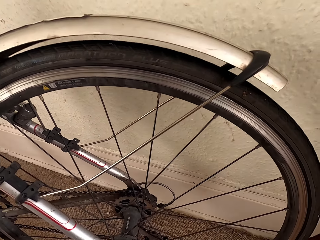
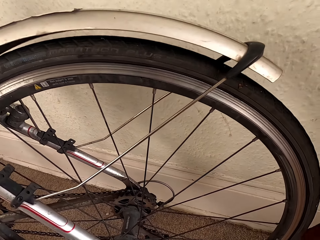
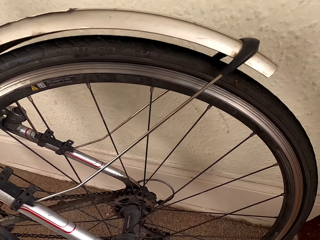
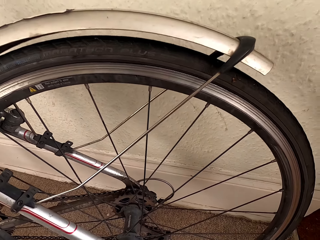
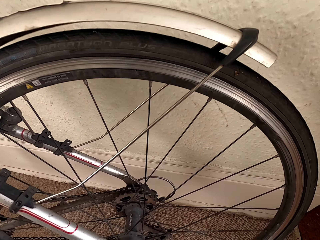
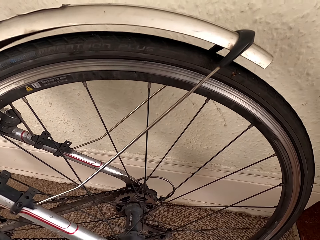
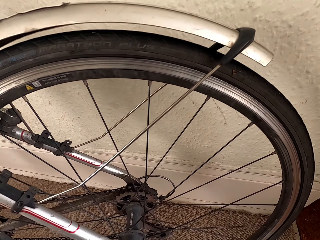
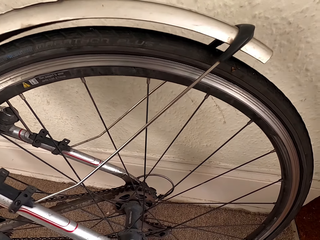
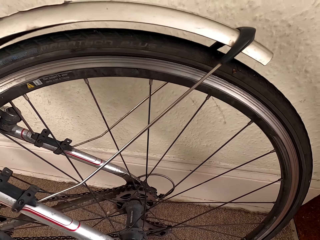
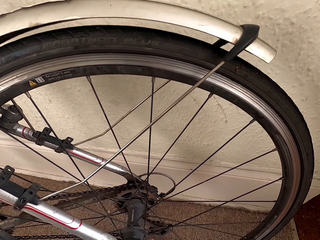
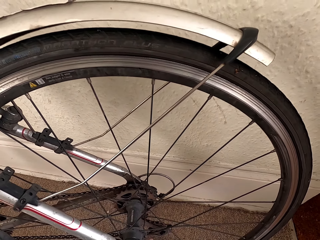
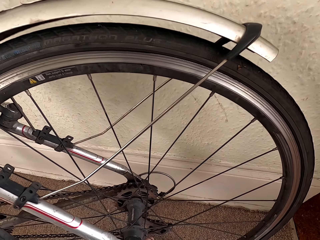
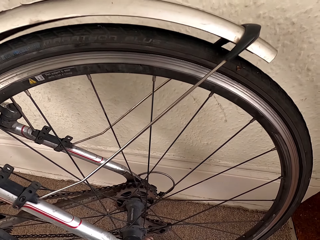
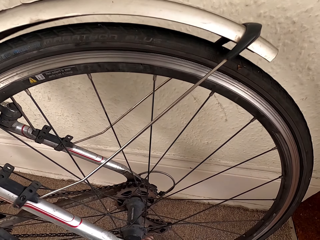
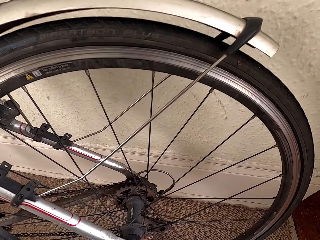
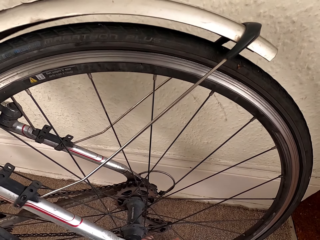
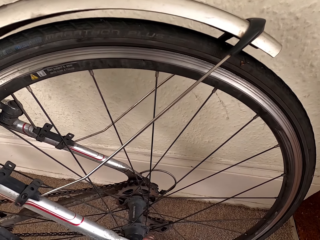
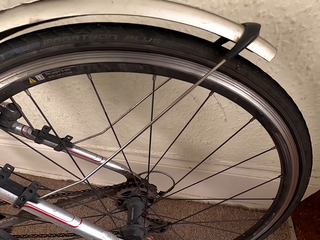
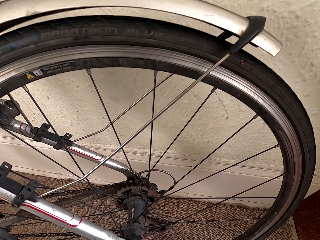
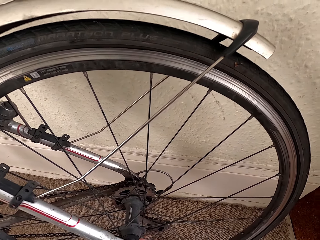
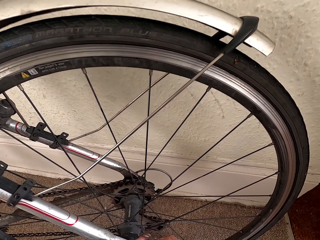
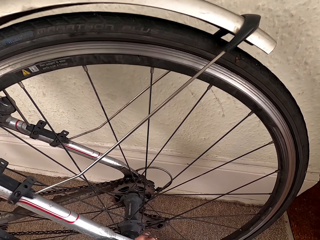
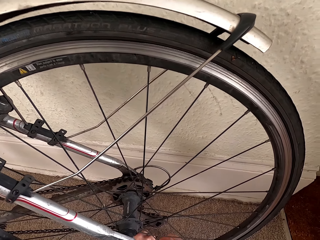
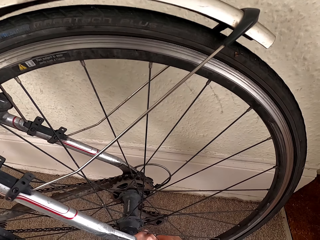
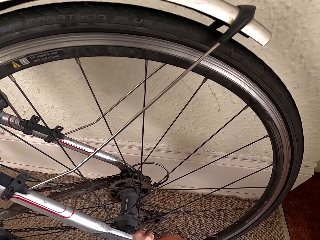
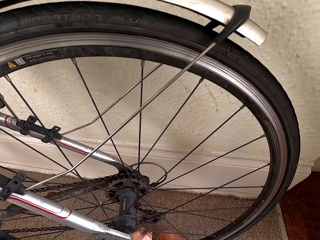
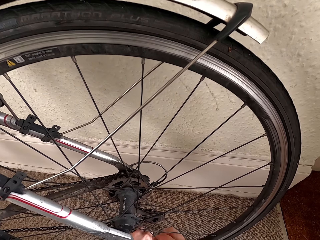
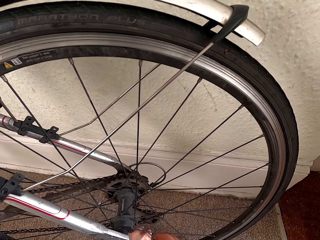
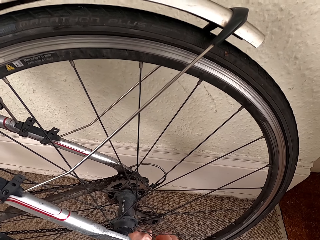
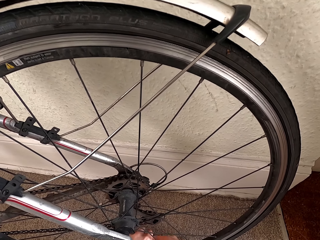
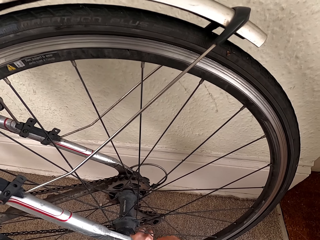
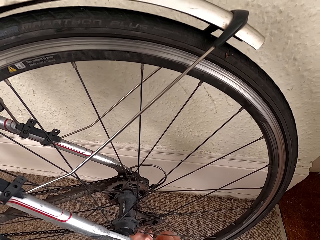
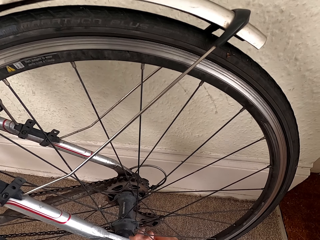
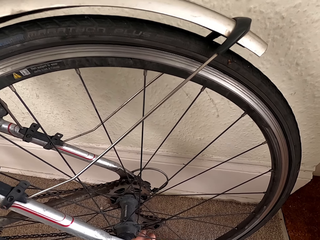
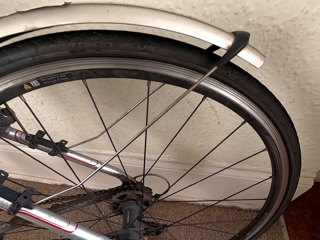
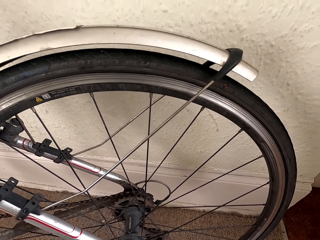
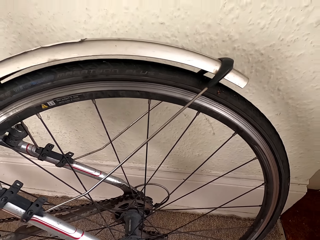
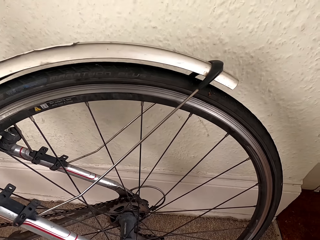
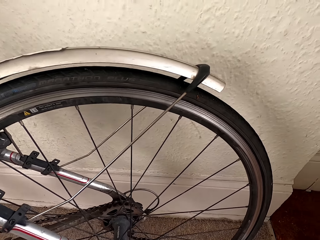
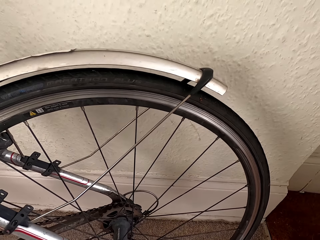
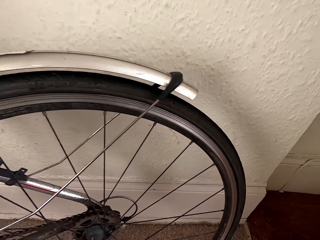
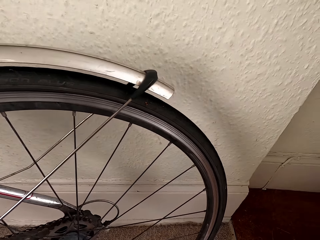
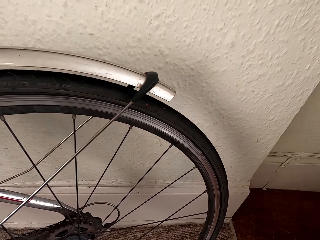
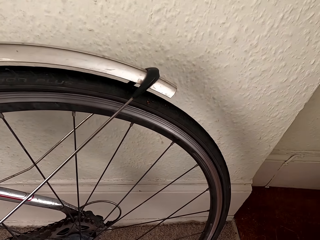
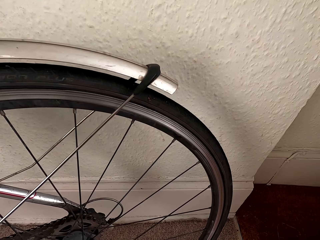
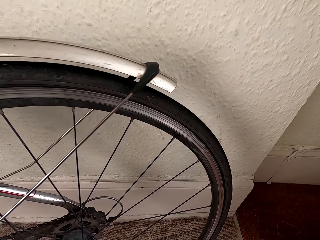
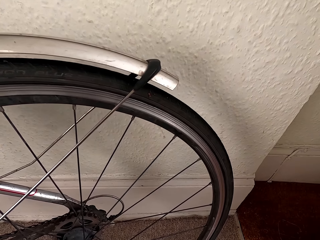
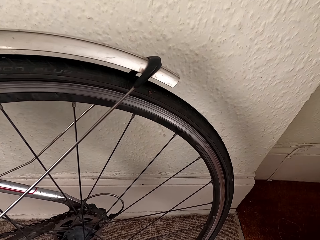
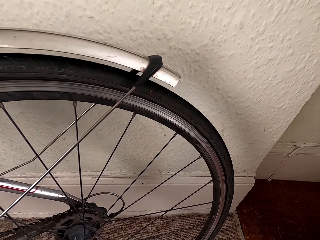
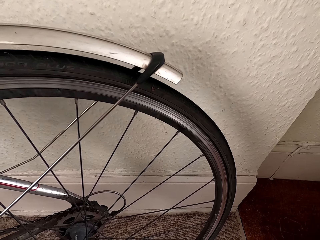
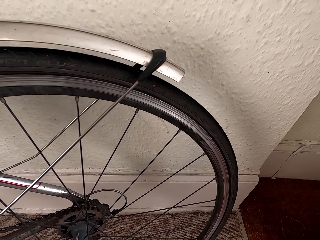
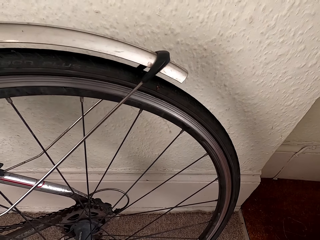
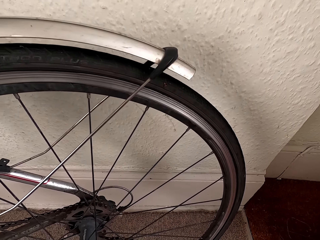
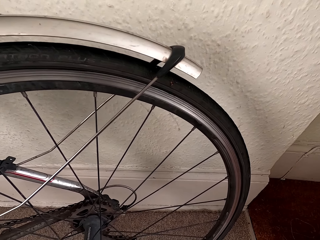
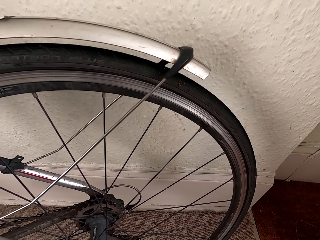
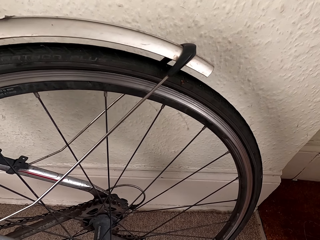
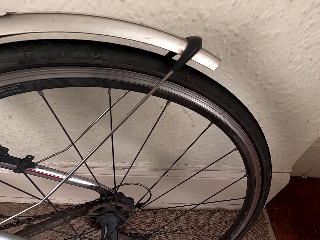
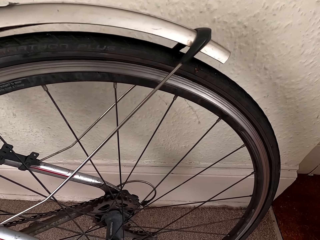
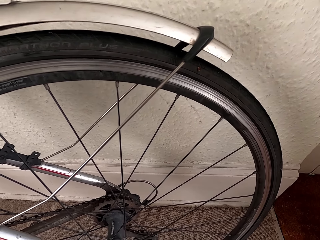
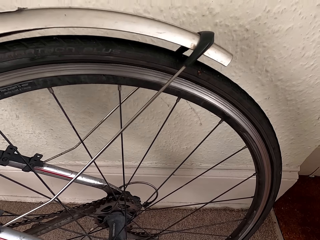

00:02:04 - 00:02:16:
The camera wearer pumps the bike tire. He holds the spoke in the bicycle with his left hand. He turns the valve in the bicycle with his right hand.

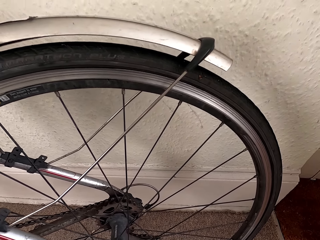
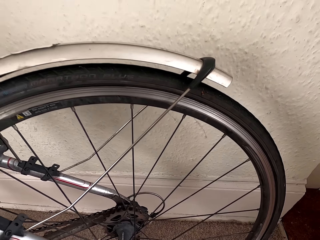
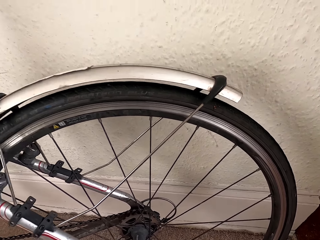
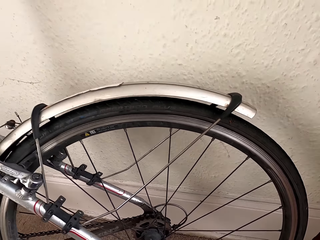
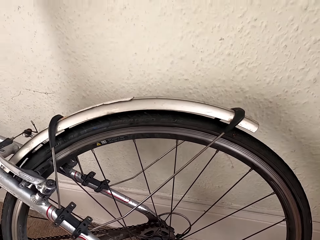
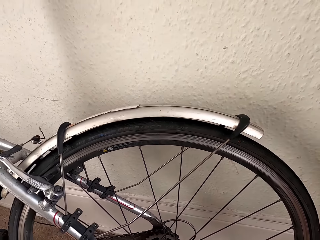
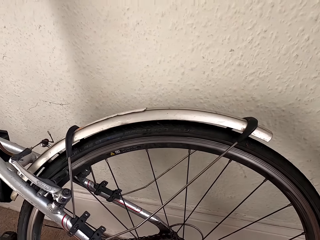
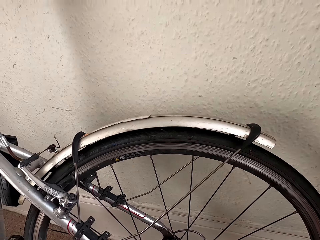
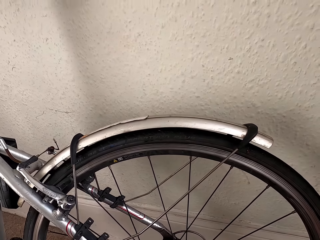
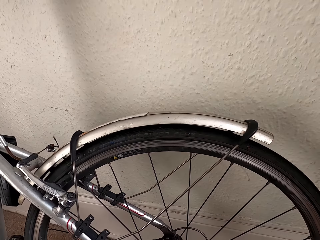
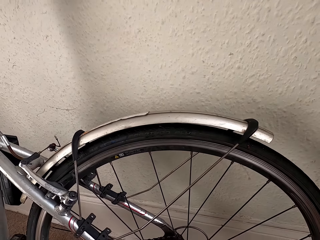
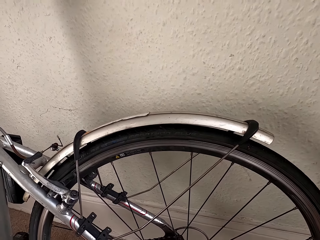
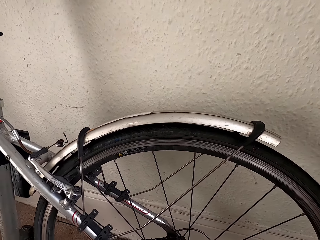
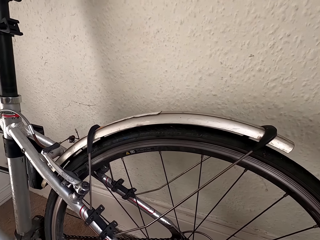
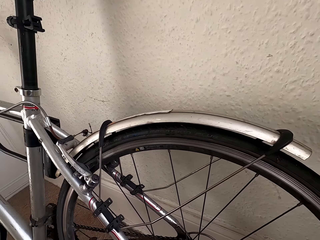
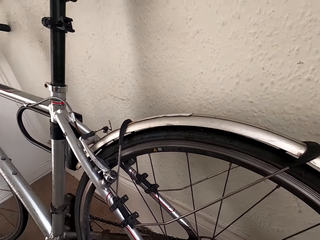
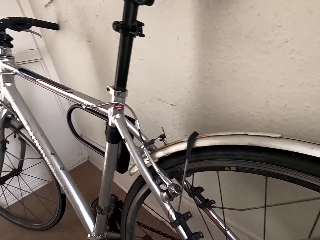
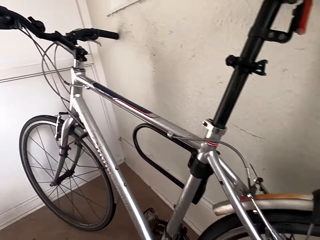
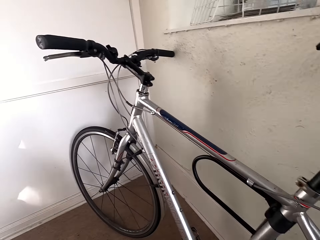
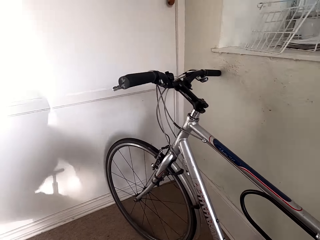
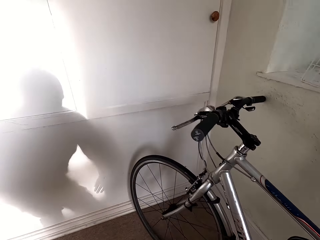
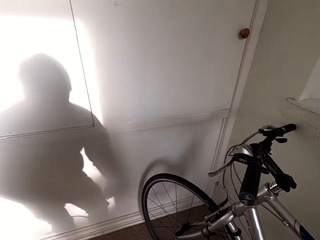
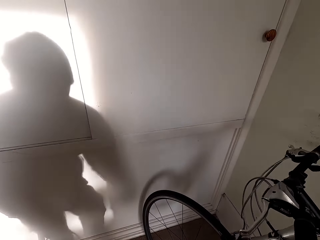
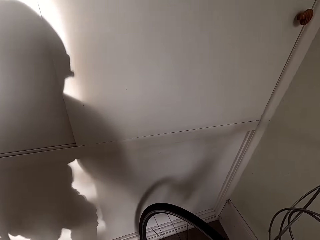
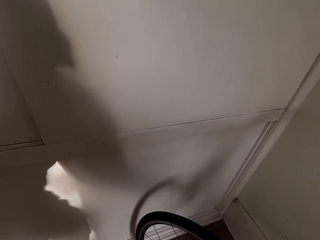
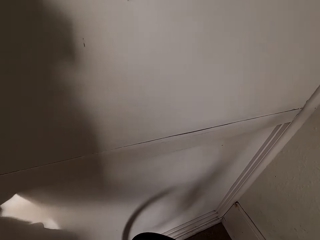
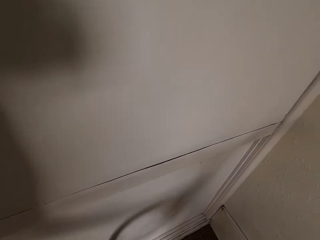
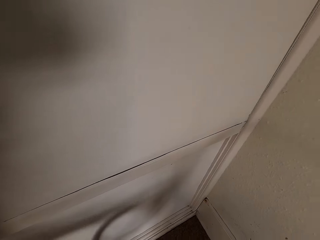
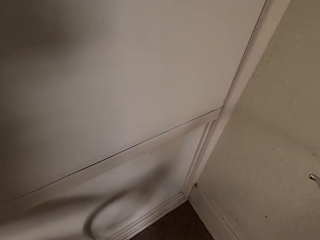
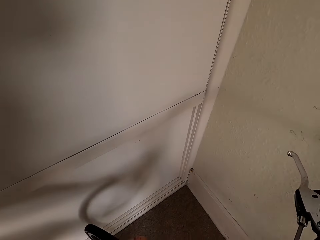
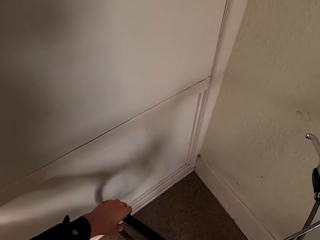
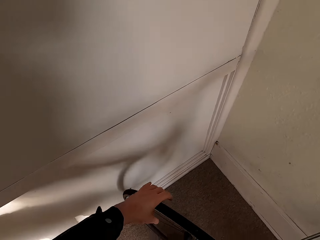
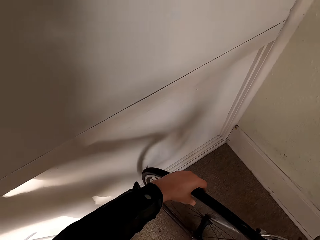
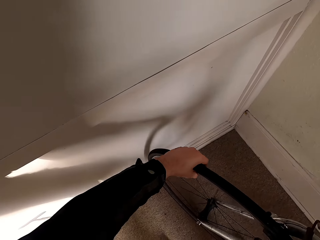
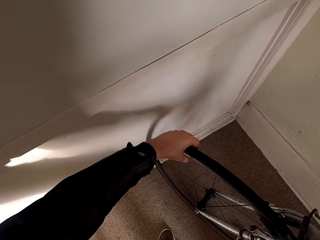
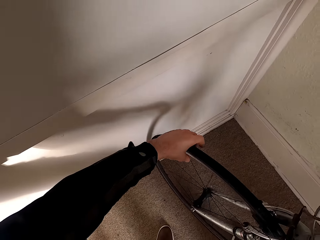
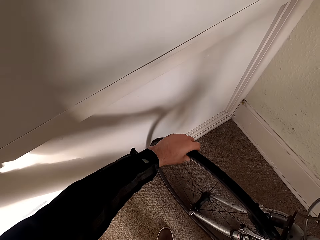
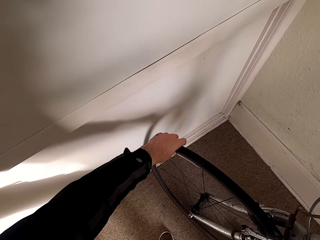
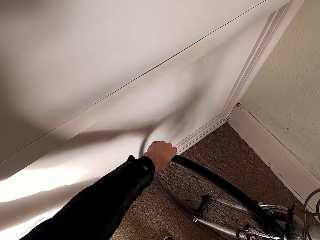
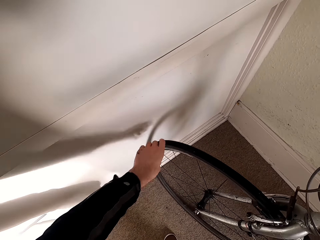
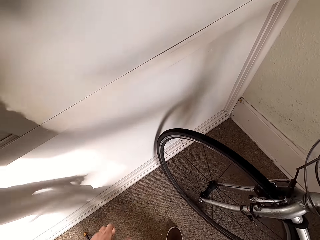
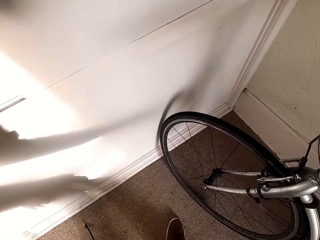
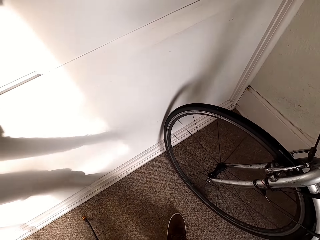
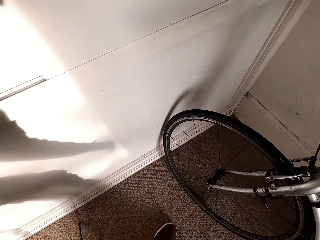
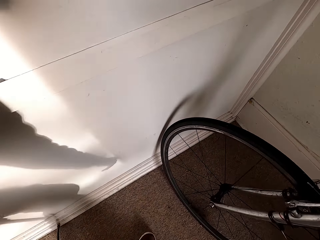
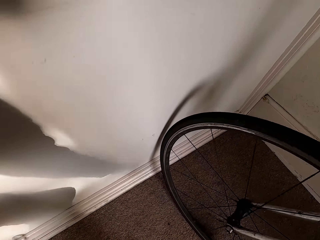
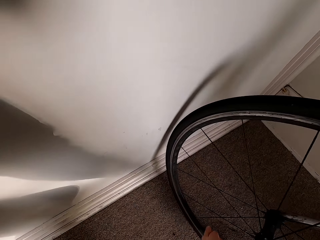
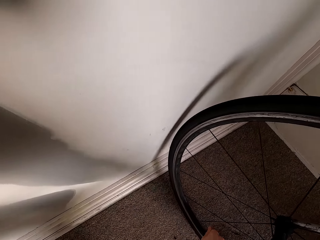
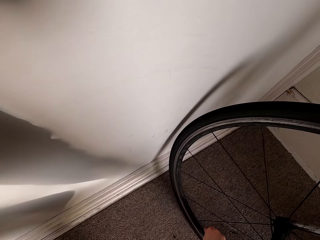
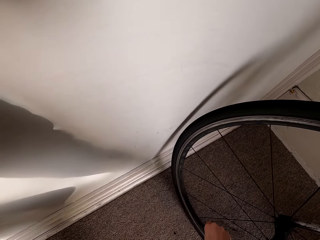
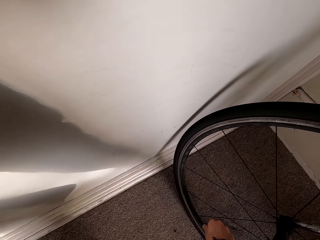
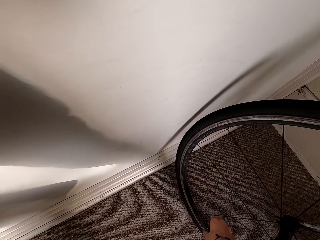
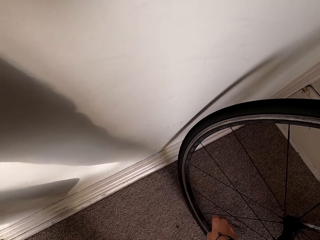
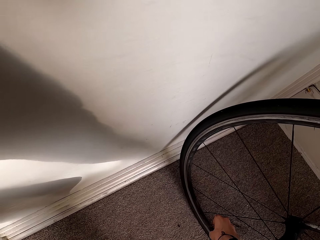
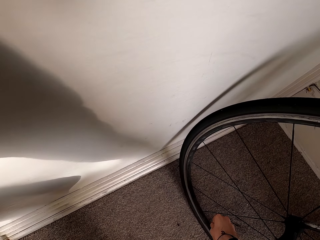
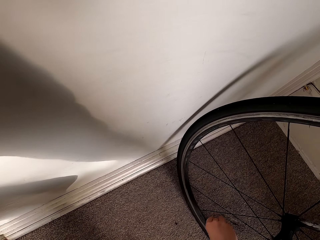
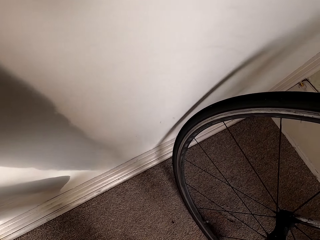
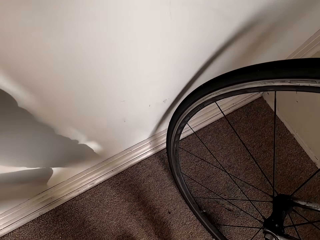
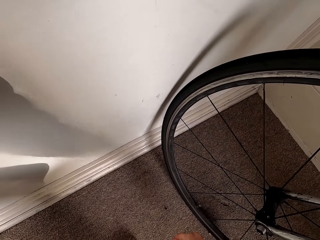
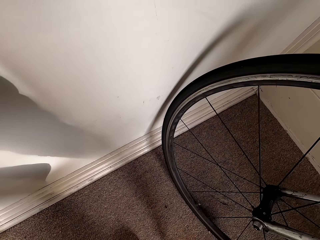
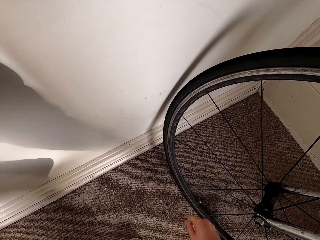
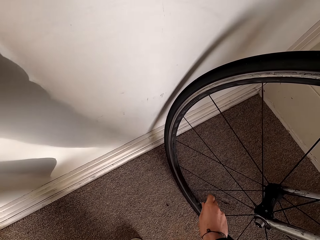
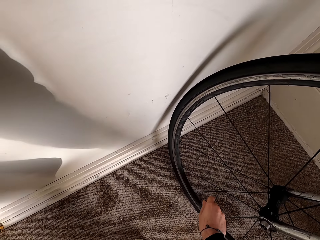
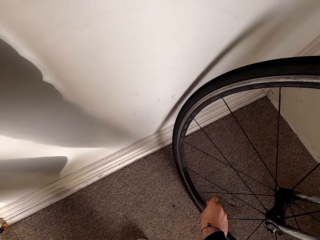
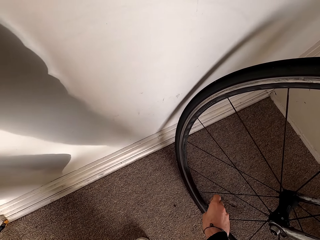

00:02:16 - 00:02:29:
The camera wearer stands. He touches the bike tire. He turns the tire of the bicycle with his left hand. He stops touching the tire. He turns a valve in the tire of the bicycle with his right hand. He opens the pumping base. He removes his right hand from the valve with his right hand. He turns the valve in the tire of the bicycle with his right hand.
